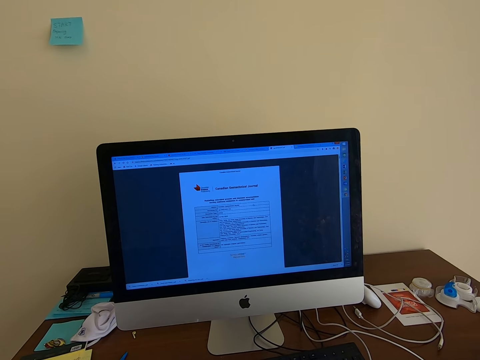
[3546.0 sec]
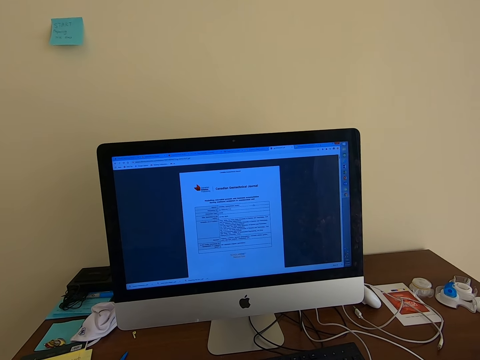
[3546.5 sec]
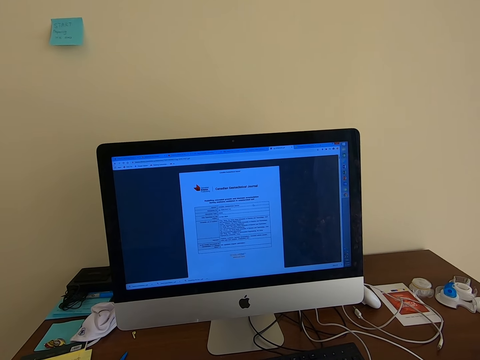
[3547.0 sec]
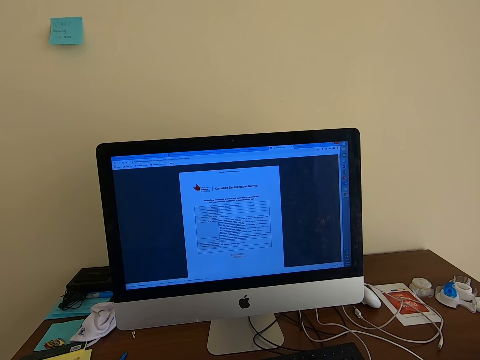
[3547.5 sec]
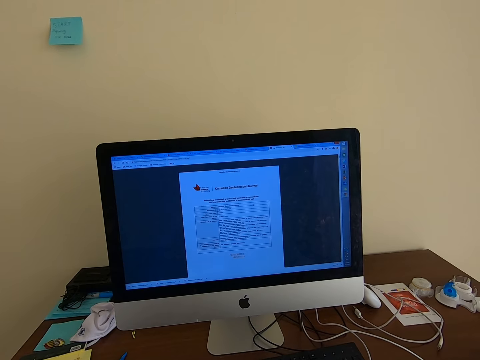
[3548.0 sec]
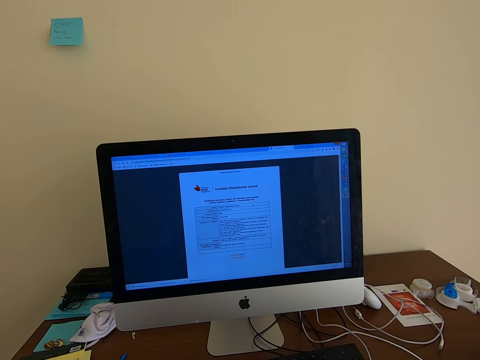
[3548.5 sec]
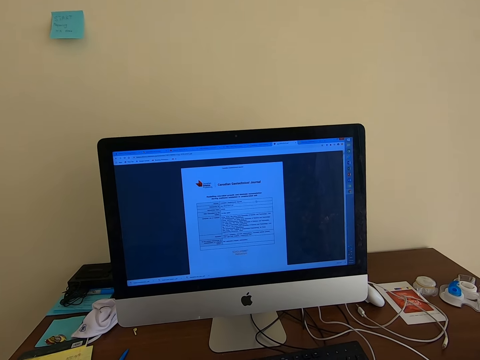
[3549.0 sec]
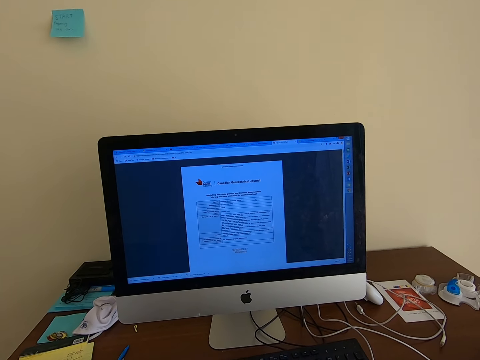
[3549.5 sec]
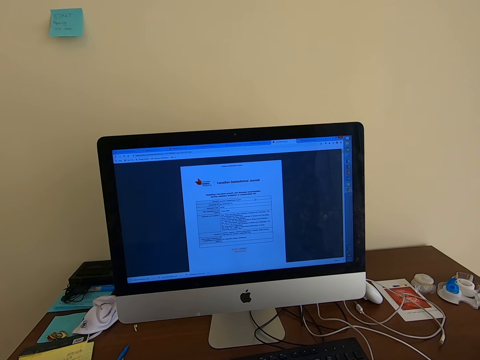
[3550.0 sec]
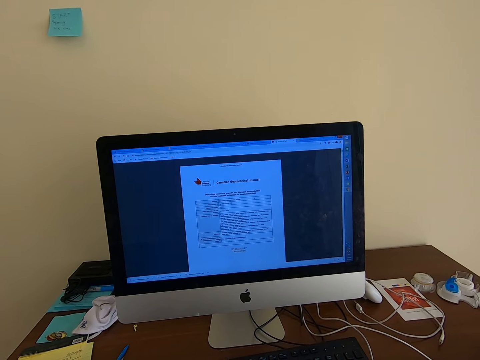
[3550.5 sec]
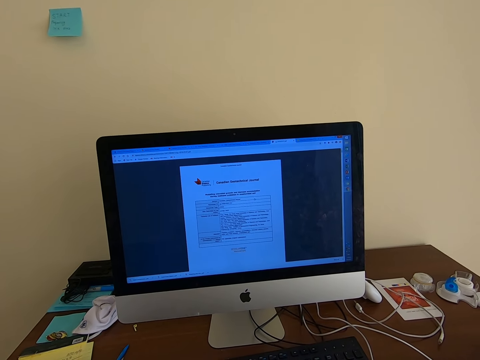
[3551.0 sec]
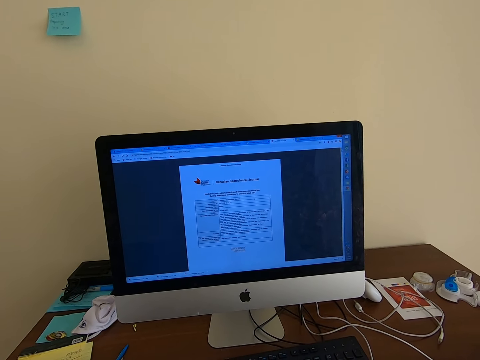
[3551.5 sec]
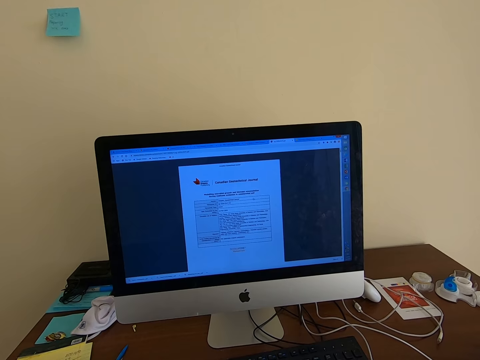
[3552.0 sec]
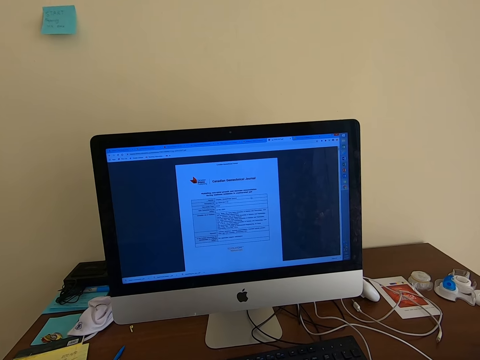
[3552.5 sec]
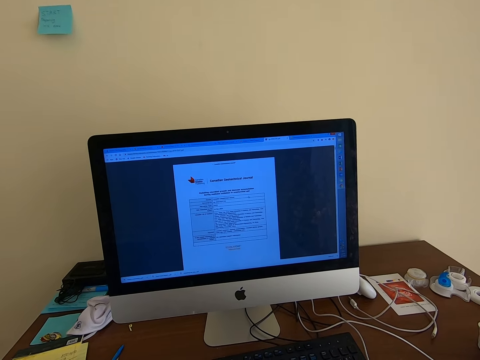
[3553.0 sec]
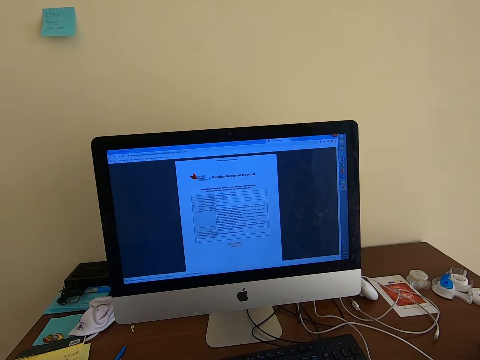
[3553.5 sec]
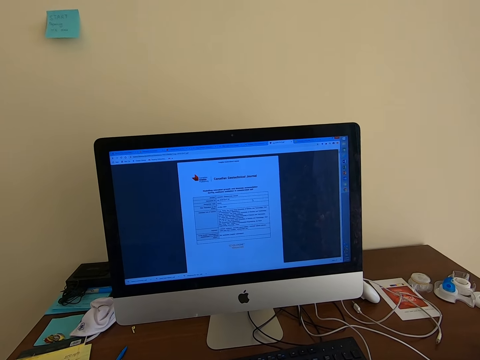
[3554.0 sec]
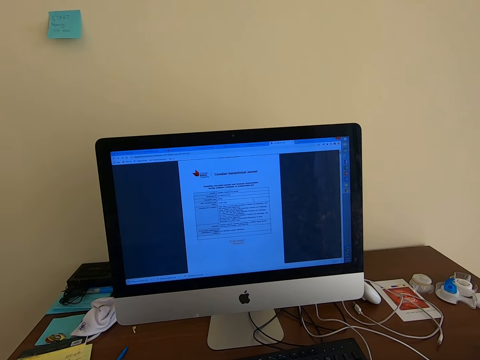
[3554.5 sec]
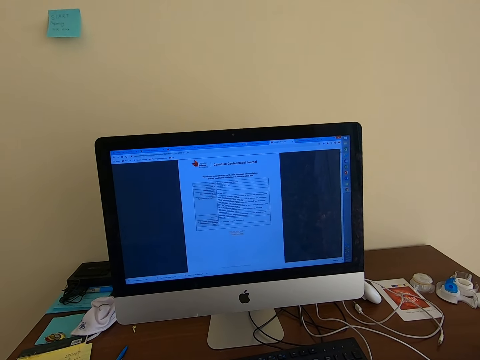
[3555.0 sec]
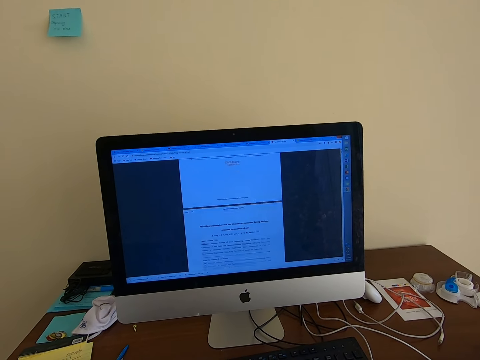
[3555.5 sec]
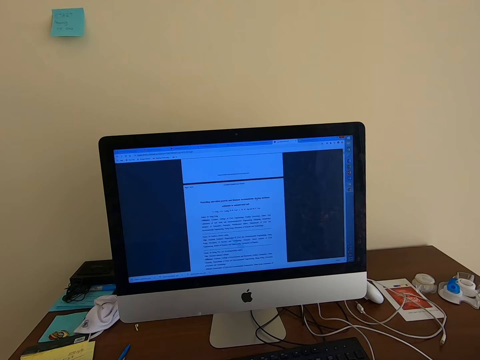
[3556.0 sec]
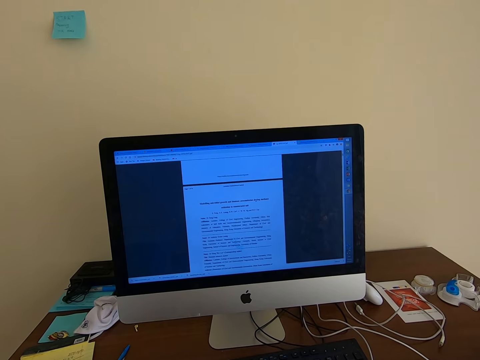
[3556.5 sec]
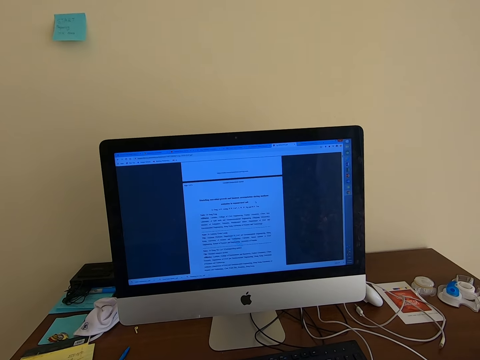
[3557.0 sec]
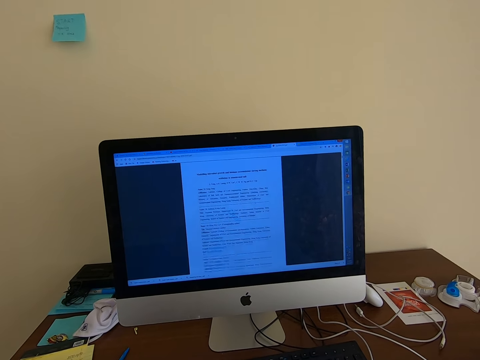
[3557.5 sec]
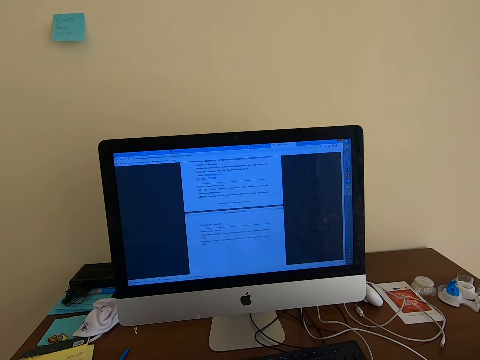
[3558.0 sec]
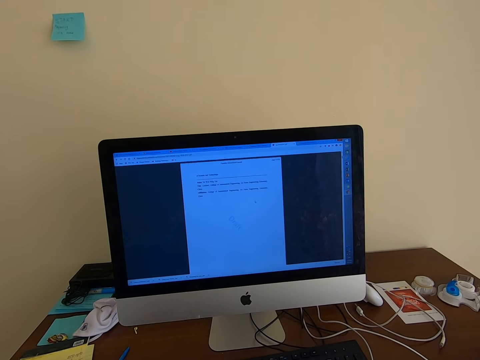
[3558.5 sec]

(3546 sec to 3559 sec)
The camera wearer scrolls a document on the desktop computer.

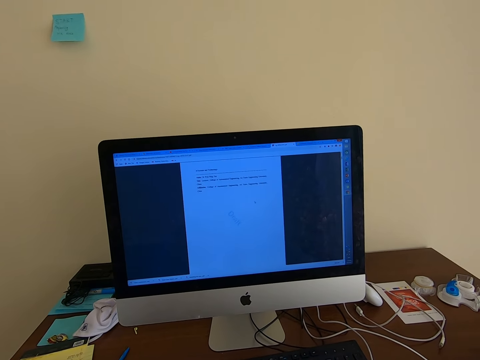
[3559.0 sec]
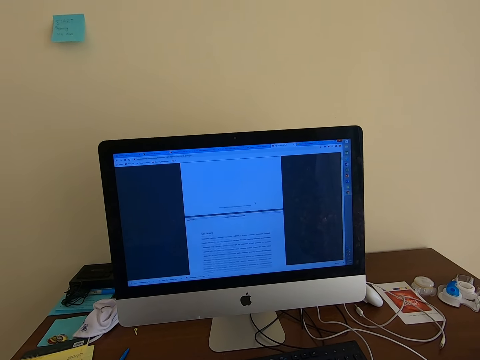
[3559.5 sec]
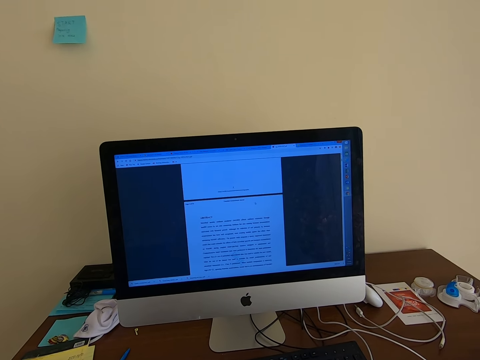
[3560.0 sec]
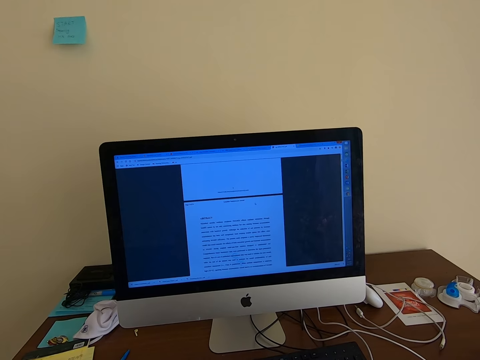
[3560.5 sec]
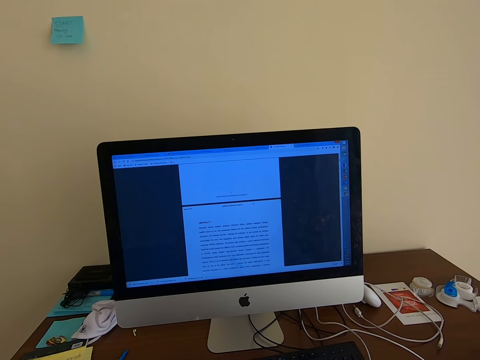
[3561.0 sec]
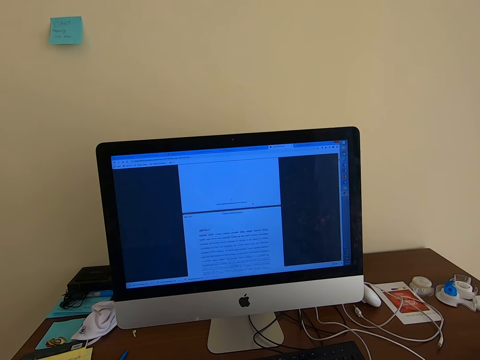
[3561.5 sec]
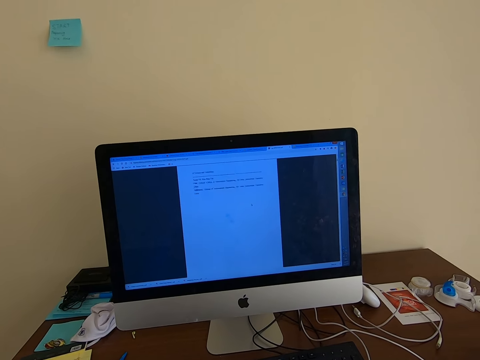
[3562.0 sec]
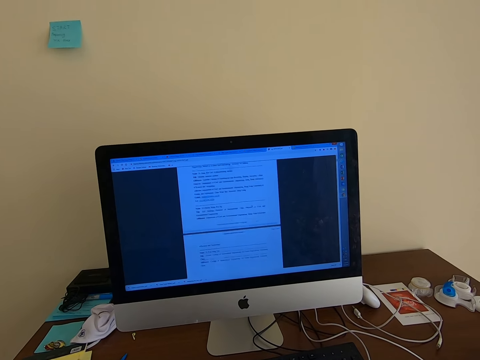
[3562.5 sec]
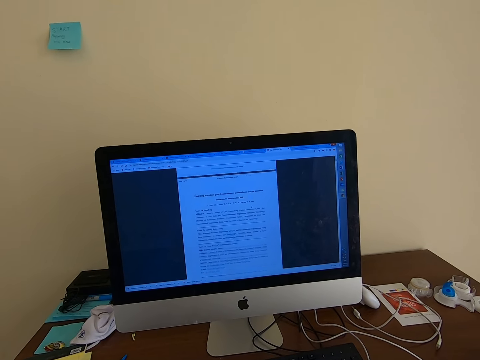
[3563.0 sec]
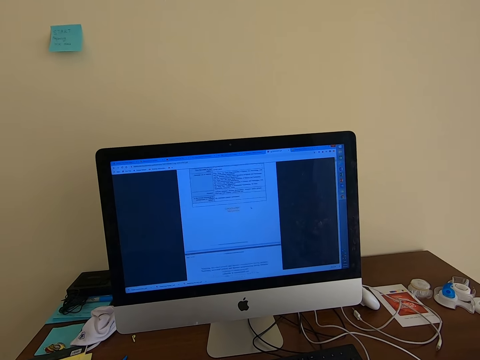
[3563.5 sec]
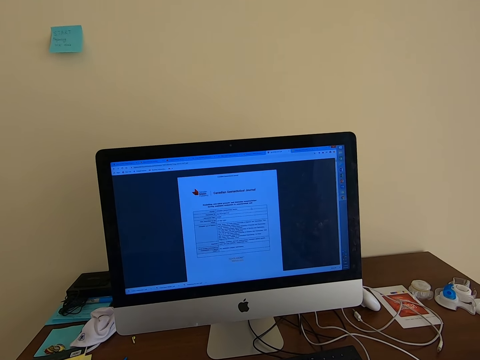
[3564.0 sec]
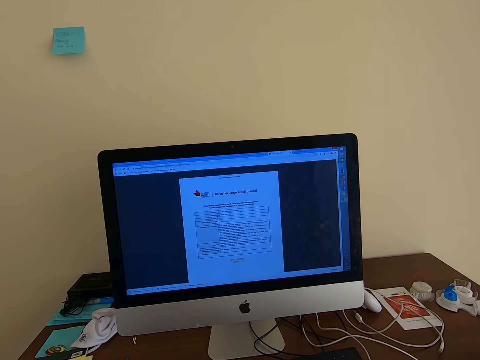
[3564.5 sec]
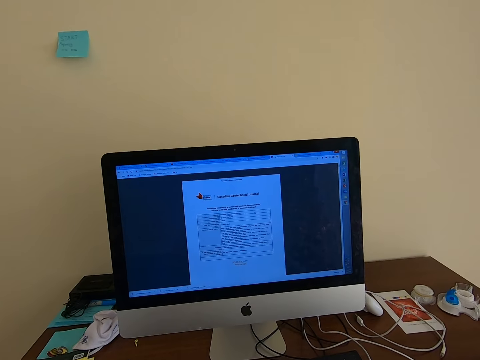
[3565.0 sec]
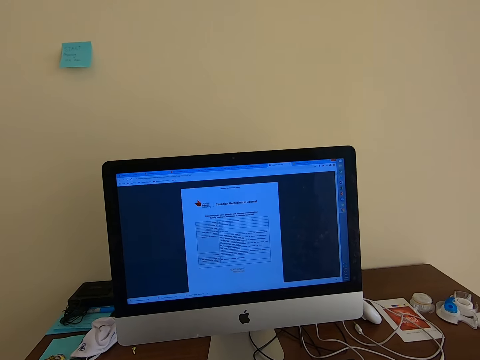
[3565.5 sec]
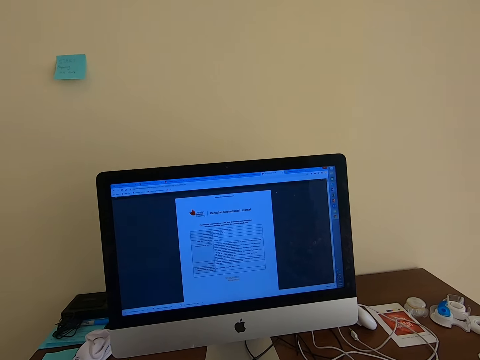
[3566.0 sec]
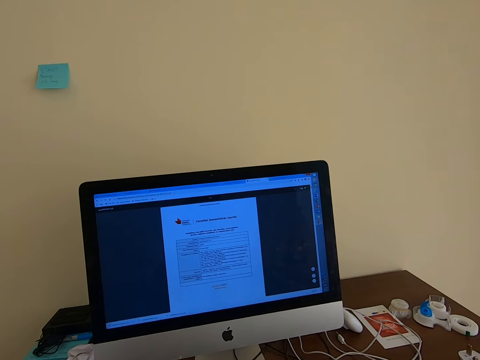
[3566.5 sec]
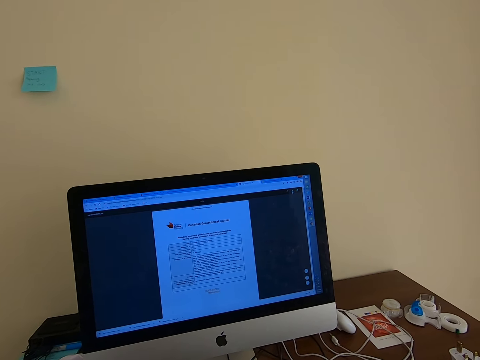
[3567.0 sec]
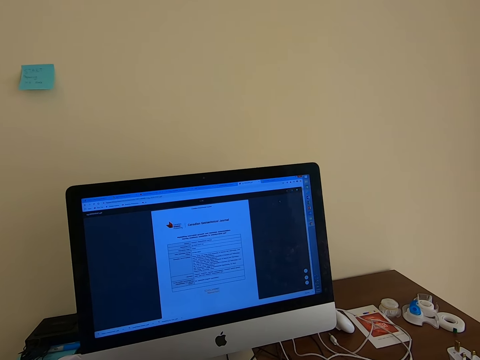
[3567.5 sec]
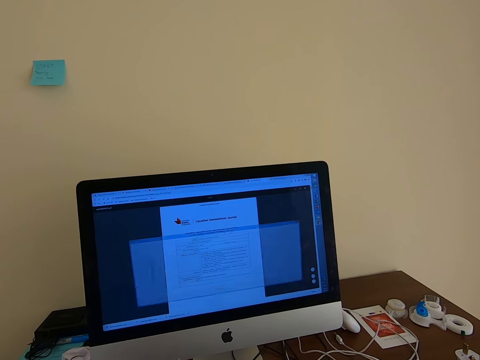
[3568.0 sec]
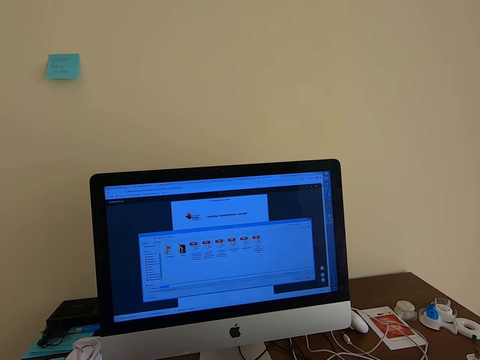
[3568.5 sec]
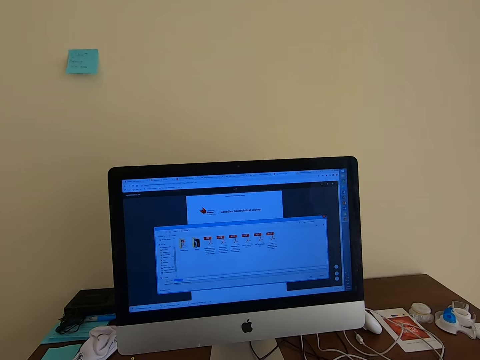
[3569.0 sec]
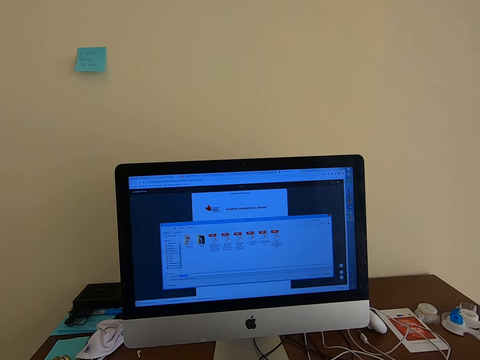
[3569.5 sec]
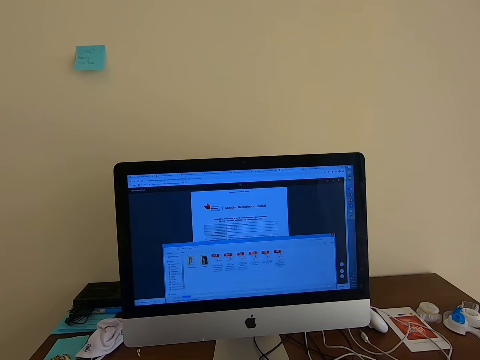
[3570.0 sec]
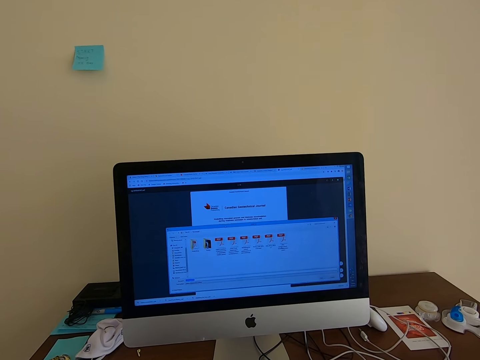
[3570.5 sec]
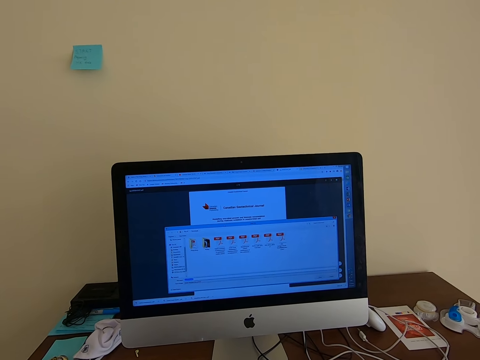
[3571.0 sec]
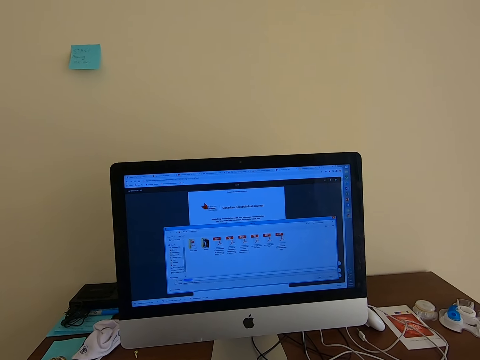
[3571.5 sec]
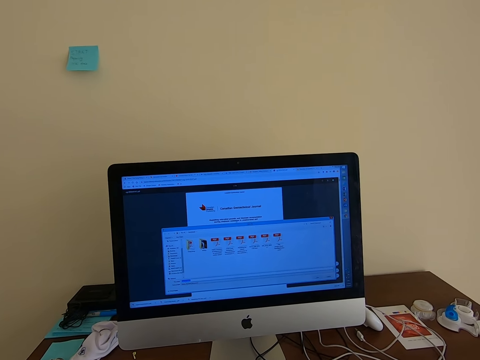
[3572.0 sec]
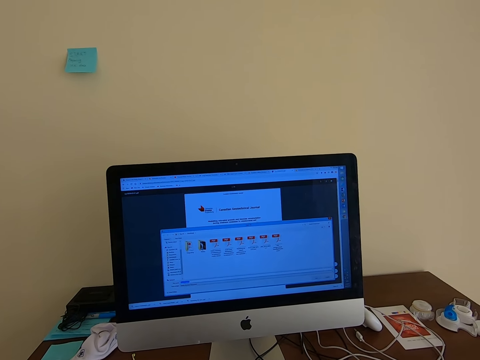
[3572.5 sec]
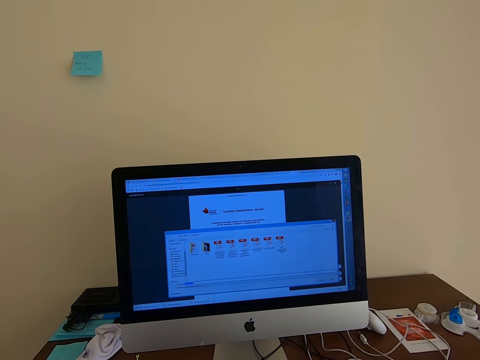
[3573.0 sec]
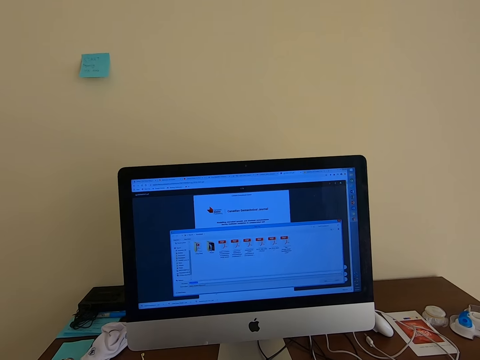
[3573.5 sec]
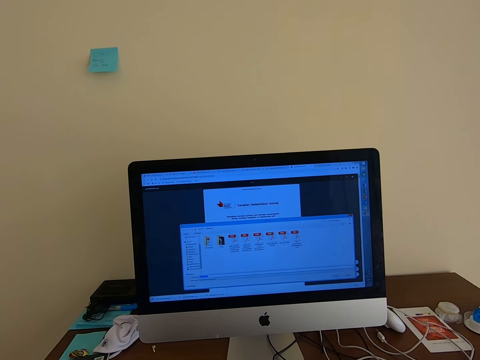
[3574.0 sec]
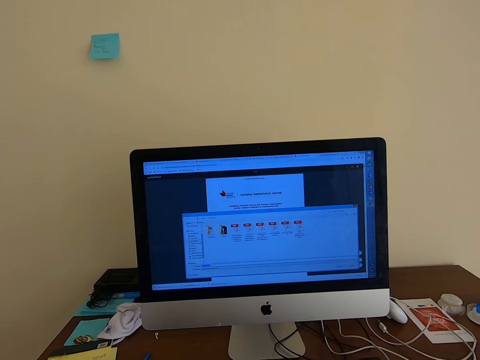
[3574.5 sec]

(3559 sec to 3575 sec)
The camera wearer scrolls the document on the desktop computer. They open a new window on the desktop computer and drag the window on the desktop computer.
